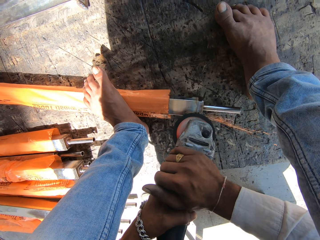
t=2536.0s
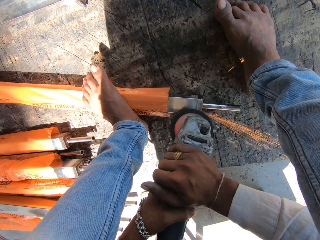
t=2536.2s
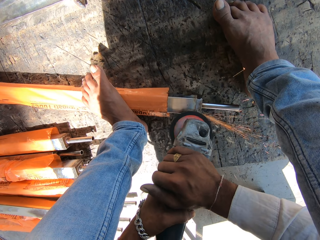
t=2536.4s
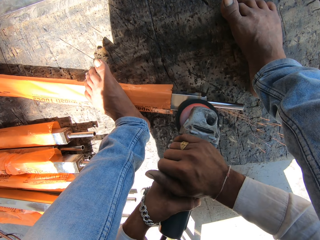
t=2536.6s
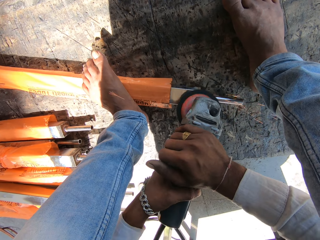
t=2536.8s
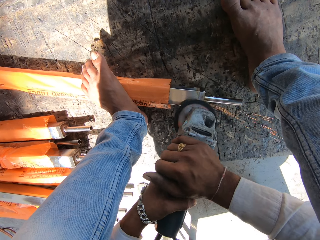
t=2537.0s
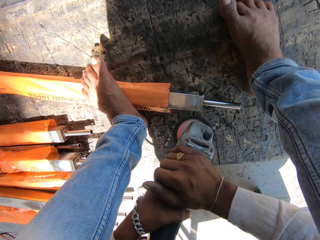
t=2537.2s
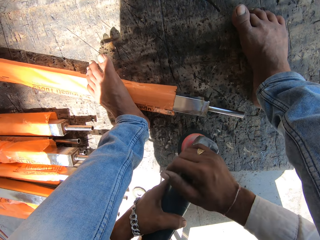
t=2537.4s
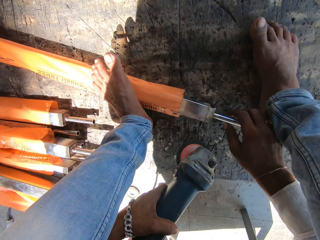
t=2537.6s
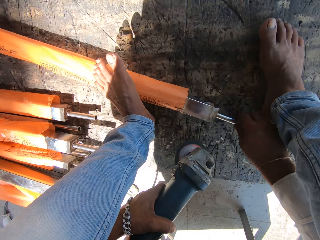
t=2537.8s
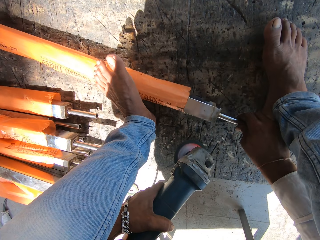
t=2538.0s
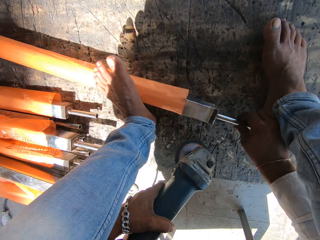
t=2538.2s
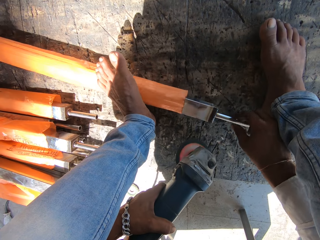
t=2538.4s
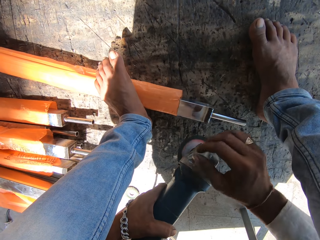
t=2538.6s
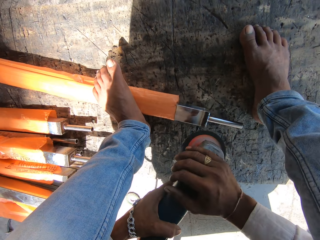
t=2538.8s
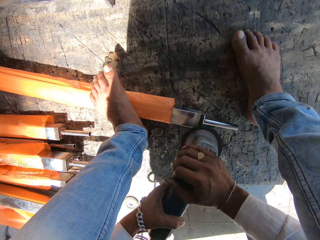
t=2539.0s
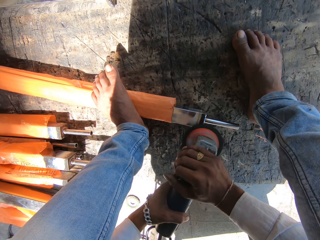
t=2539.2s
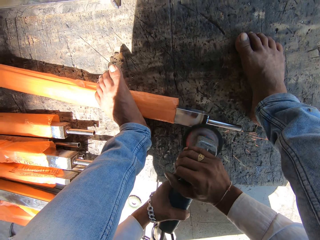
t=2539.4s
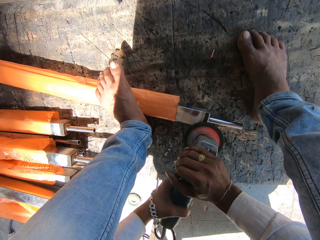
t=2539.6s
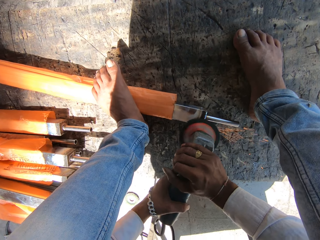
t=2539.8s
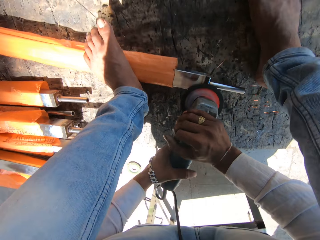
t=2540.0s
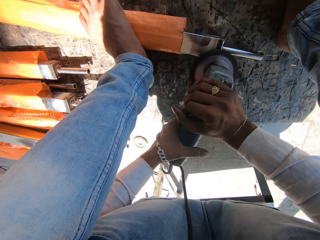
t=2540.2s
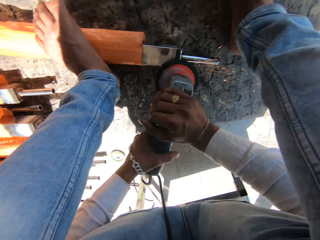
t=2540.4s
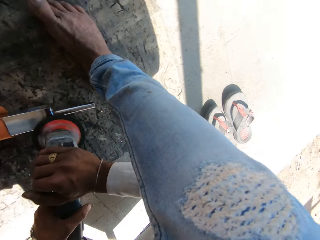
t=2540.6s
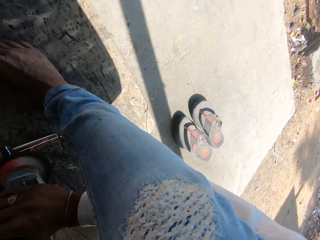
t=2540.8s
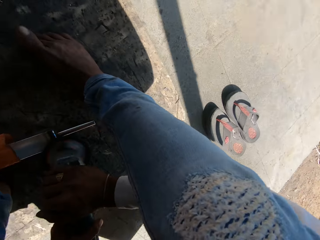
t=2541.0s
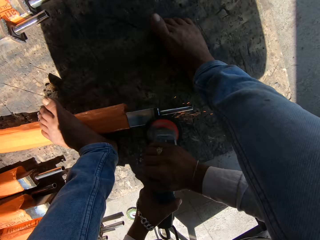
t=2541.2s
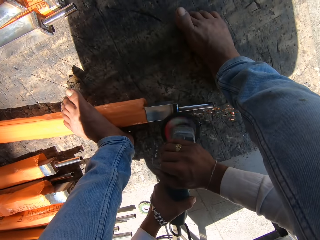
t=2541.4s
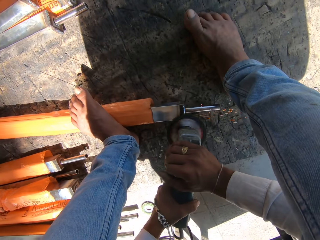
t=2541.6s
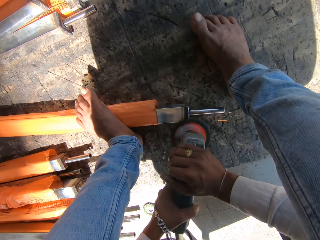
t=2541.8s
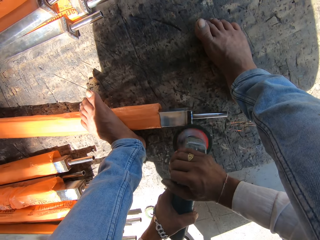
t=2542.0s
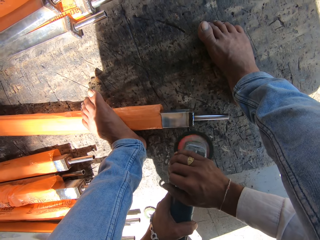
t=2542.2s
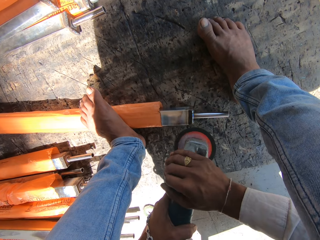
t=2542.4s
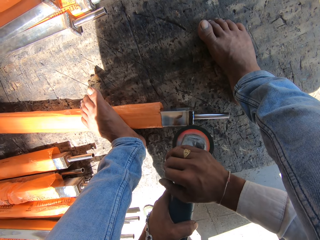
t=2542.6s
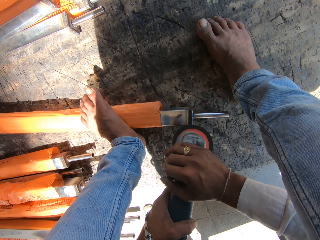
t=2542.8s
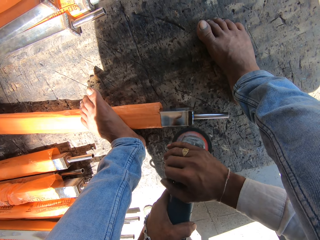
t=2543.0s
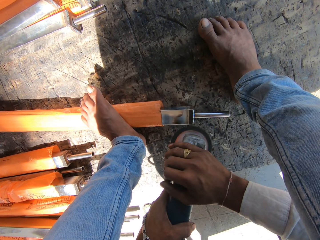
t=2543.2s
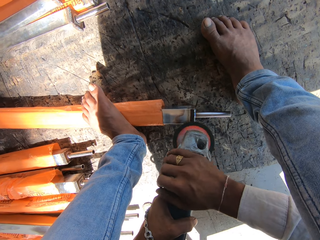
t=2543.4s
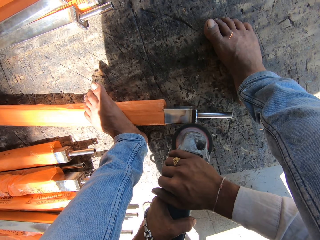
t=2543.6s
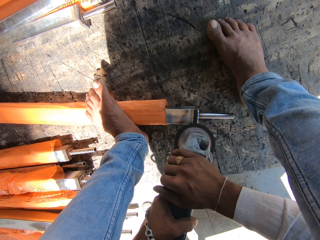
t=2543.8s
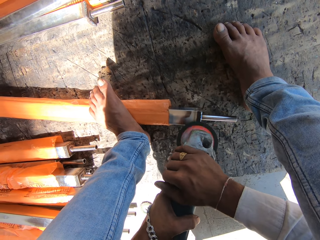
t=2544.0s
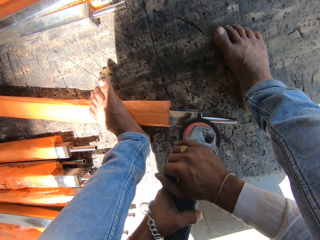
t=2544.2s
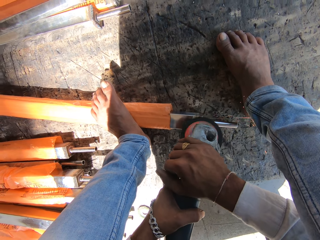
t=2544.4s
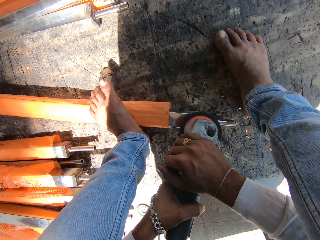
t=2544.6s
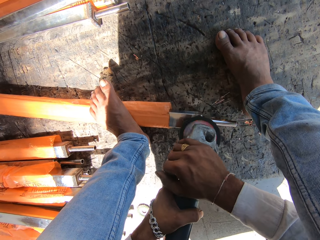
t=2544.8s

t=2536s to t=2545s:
The camera wearer turns the edge of the iron rod with his right hand. He sharpens the edge of the iron rod with the rotary tool in his hands.

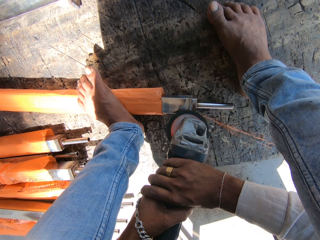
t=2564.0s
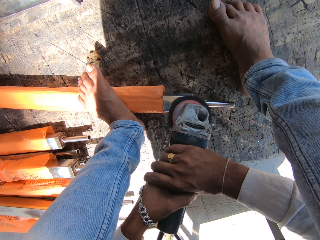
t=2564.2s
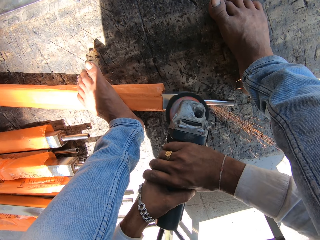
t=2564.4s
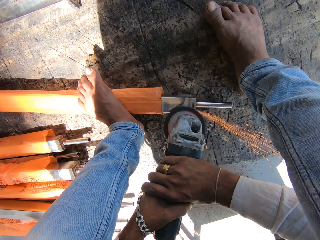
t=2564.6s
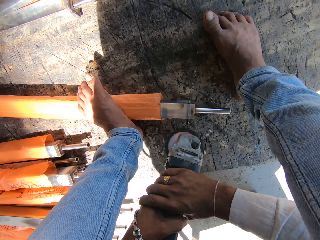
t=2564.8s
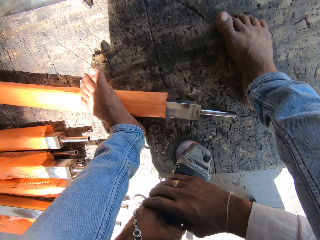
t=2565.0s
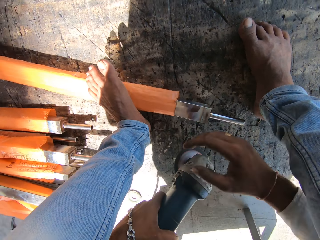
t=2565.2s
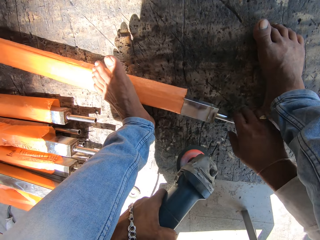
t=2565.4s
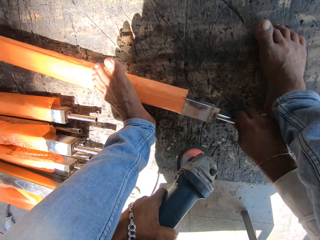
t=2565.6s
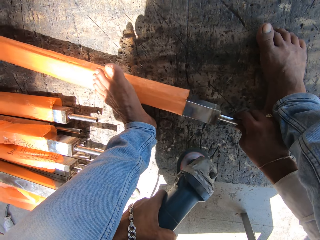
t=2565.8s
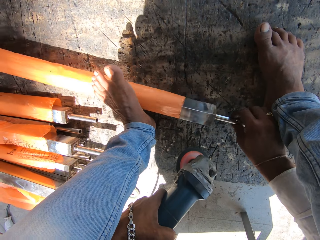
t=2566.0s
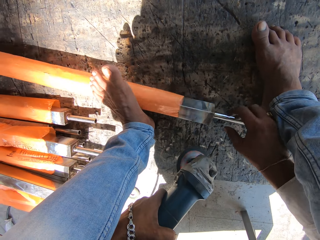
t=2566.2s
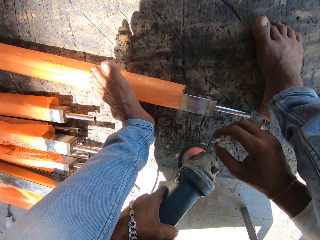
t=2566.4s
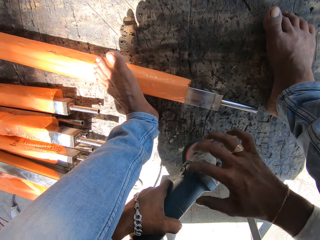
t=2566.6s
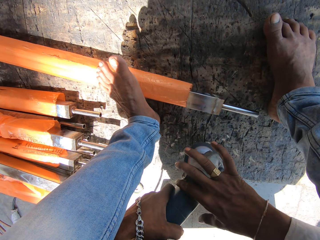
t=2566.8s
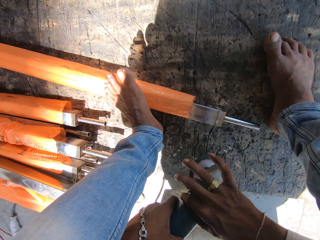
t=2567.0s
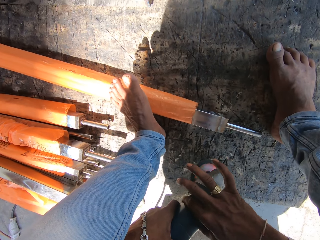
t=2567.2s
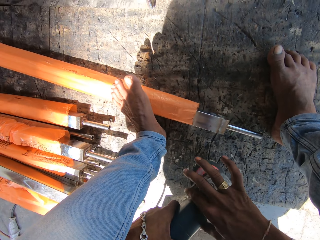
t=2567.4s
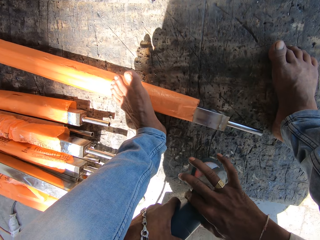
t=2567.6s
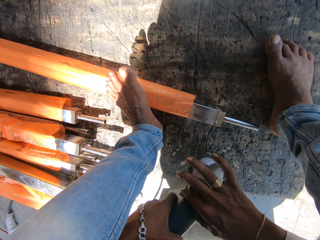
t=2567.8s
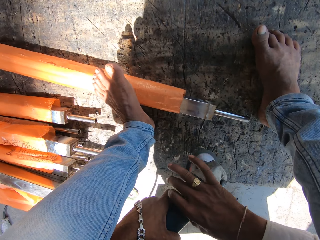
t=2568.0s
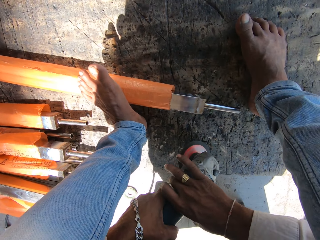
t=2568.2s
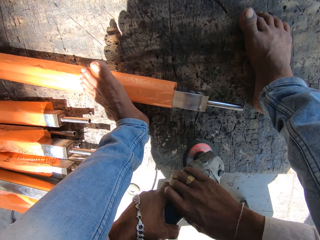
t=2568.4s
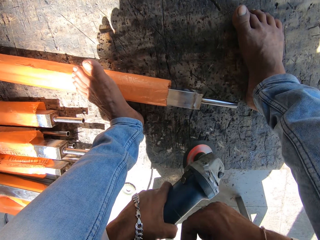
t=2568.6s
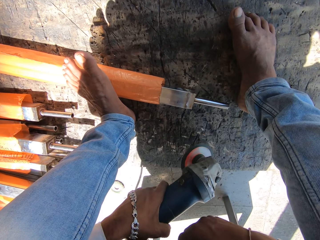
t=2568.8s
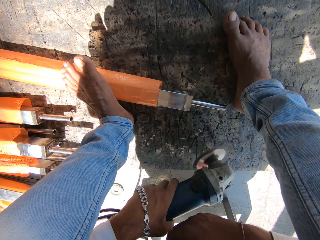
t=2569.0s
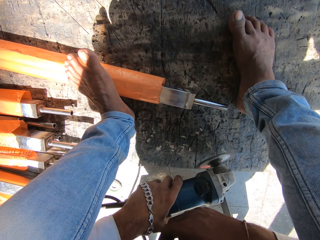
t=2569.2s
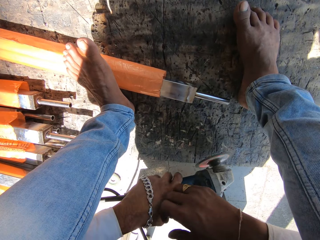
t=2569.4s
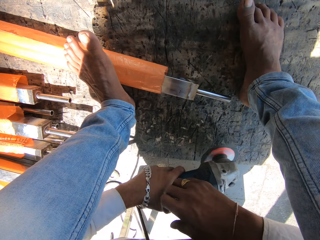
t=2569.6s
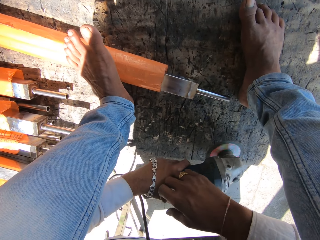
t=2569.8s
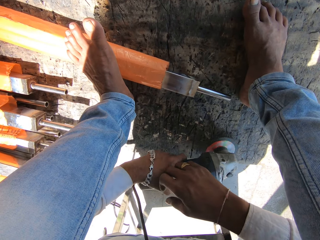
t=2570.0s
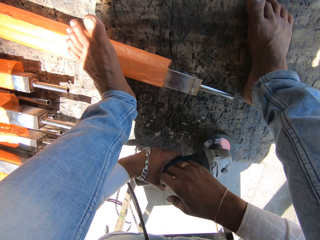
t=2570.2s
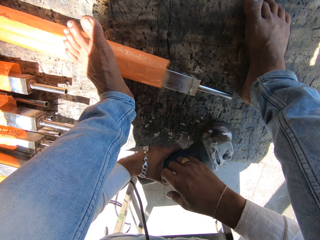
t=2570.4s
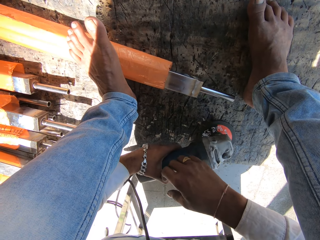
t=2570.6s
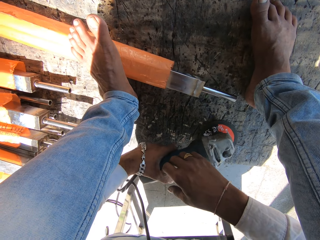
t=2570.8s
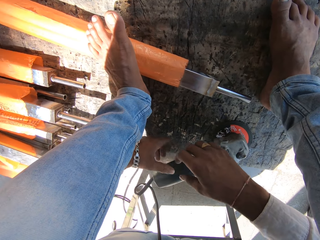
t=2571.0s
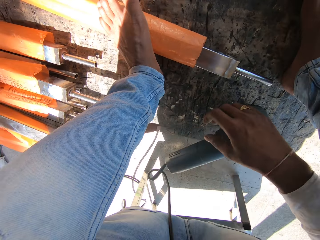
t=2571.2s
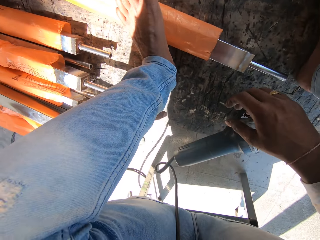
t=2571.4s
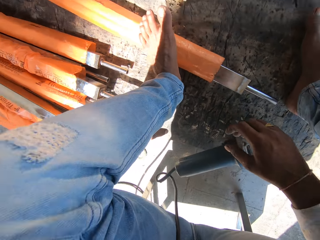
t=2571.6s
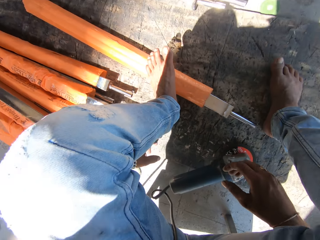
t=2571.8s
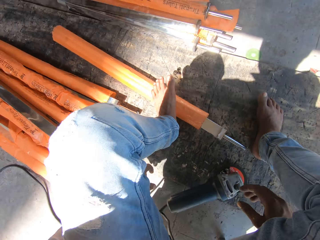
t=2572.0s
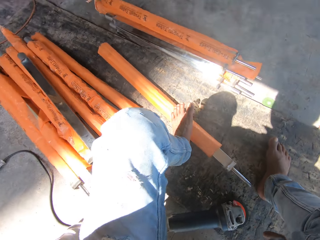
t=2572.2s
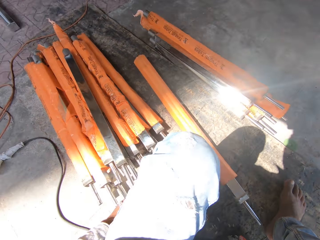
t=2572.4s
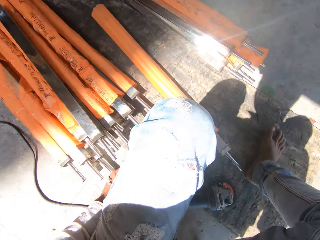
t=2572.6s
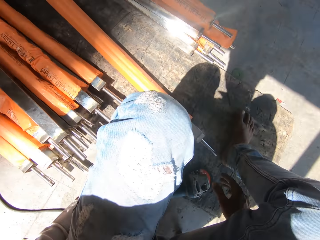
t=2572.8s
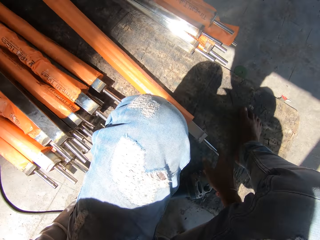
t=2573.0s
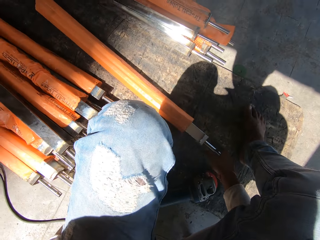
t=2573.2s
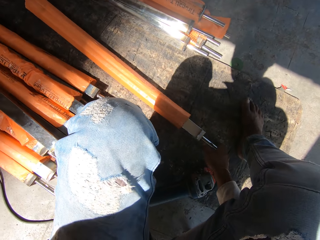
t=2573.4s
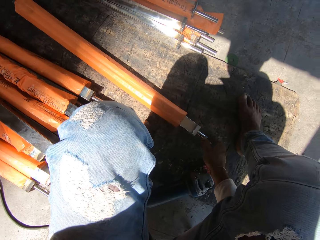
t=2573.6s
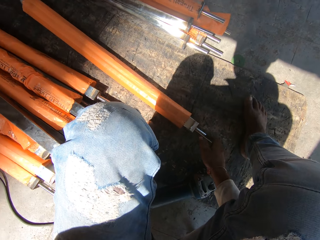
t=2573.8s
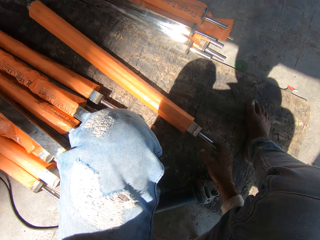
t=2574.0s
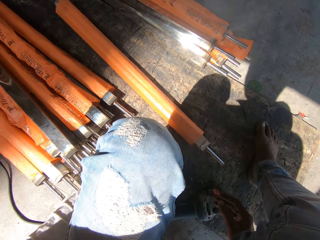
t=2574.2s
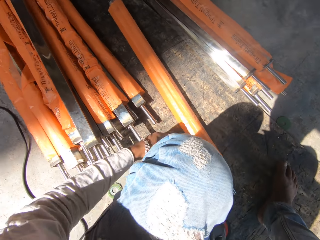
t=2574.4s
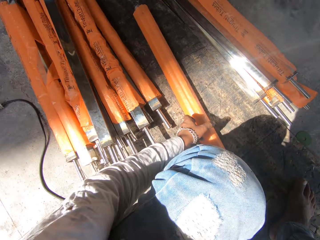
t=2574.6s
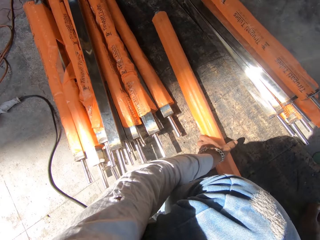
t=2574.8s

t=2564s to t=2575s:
The camera wearer turns the edge of the iron rod with his right hand. He turns off the rotary tool with his right hand, places the rotary tool on the workshop board with his left hand, and pushes the iron rod into its carton with his right hand. He turns the iron.

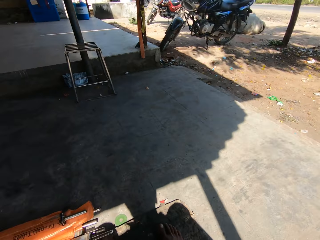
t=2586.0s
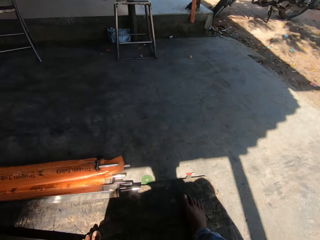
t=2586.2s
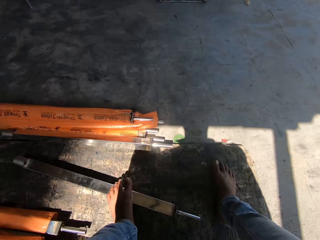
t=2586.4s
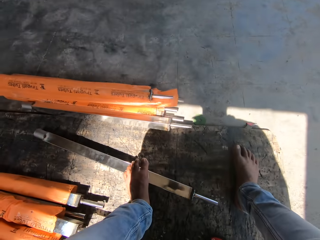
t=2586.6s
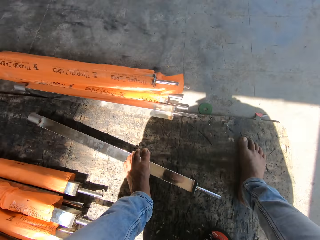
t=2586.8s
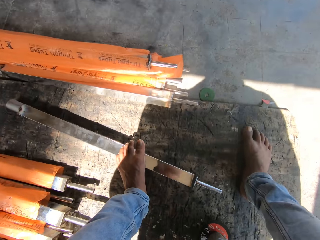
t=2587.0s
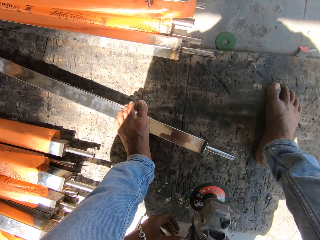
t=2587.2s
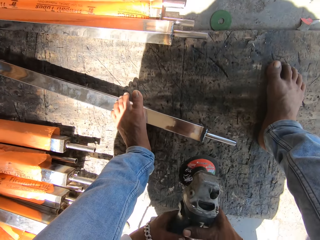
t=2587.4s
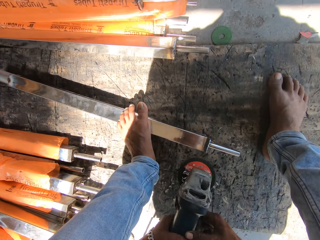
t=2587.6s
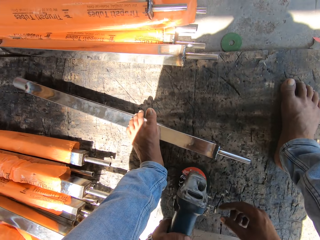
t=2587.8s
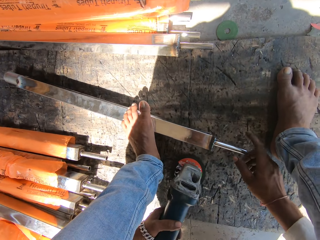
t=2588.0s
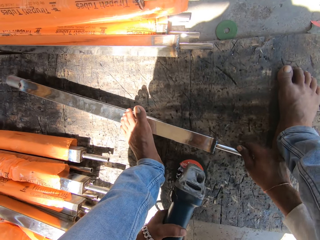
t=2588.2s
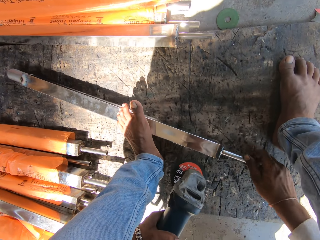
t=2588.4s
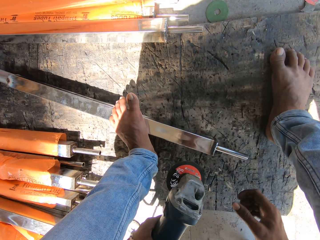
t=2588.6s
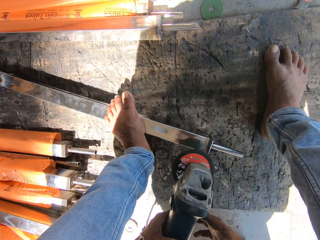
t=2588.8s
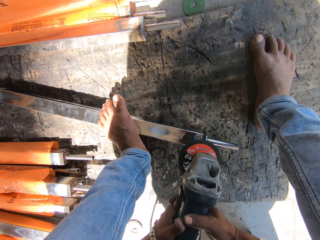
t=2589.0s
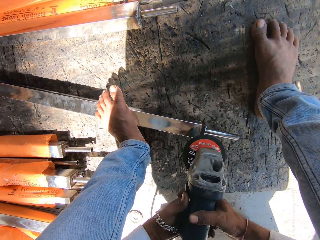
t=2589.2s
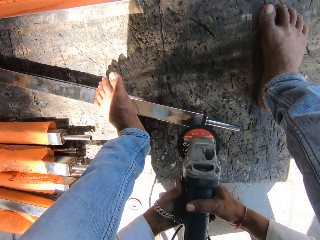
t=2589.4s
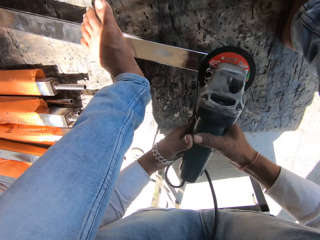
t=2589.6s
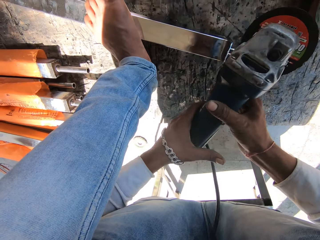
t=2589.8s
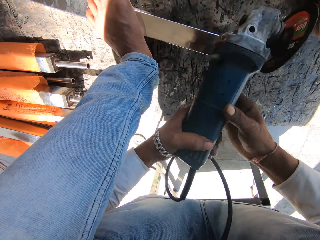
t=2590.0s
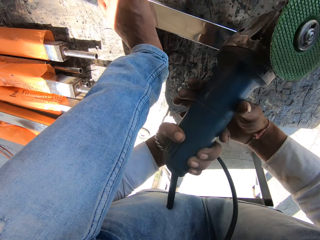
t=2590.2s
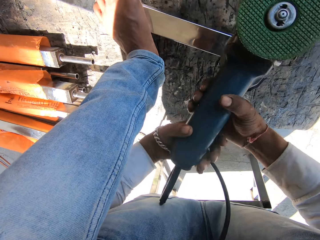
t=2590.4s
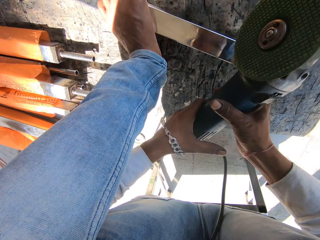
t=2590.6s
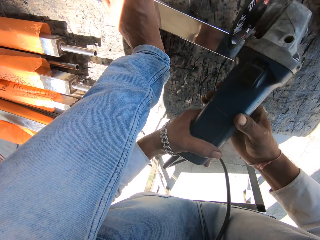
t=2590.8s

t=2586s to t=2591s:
The camera wearer passes the rotary tool to his left hand. He pulls the edge of the iron rod with his right hand. He holds the rotary tool in his hands. He welds iron using a machine cutter. He rotates the rotary tool with his hands.
